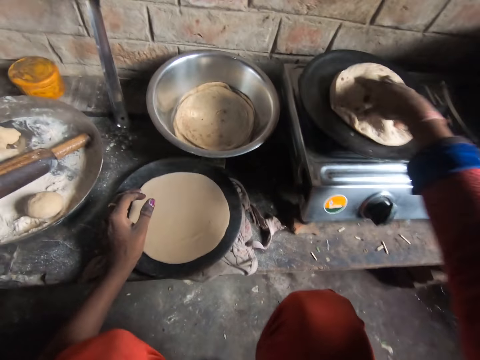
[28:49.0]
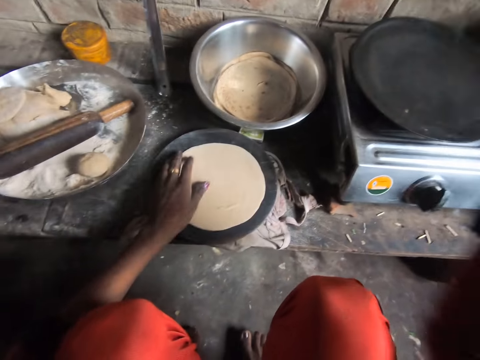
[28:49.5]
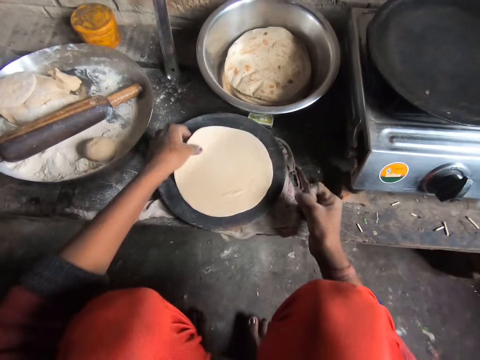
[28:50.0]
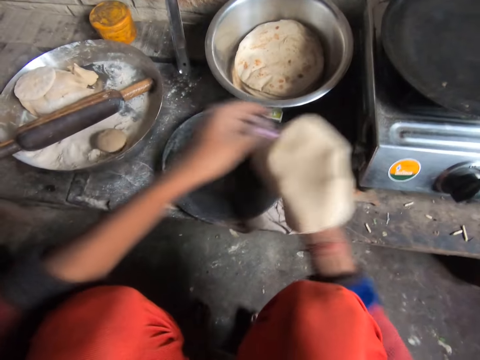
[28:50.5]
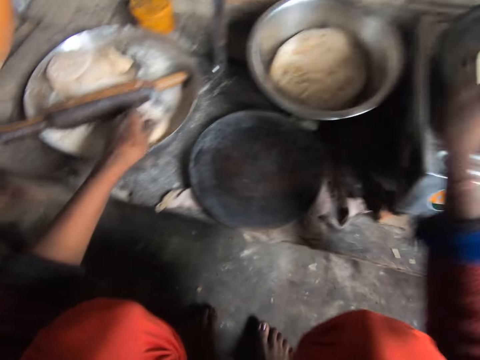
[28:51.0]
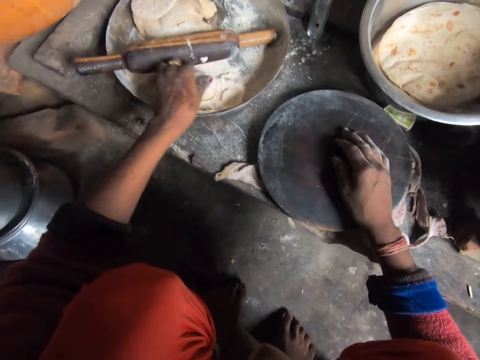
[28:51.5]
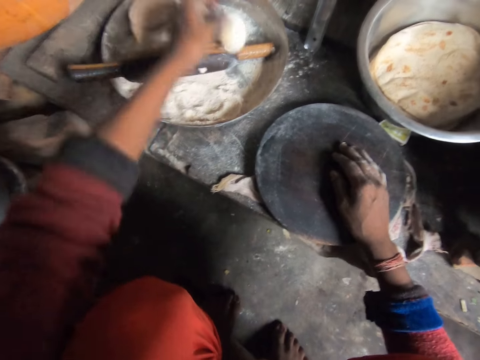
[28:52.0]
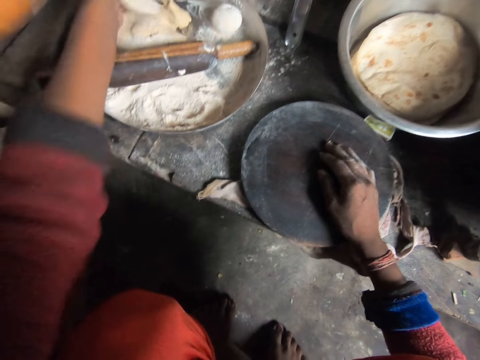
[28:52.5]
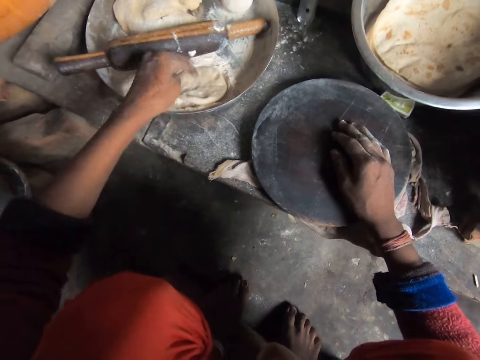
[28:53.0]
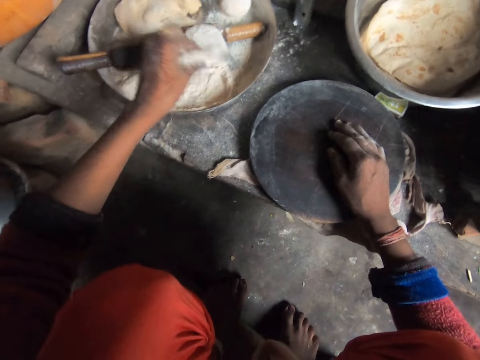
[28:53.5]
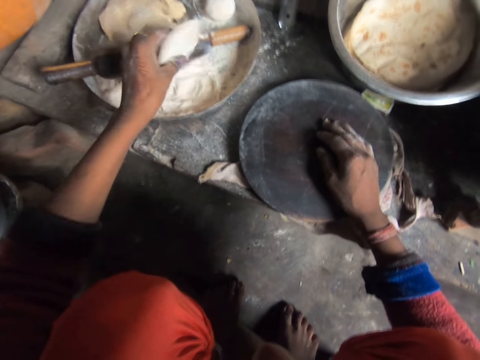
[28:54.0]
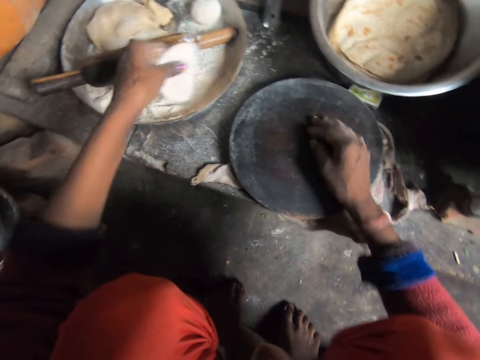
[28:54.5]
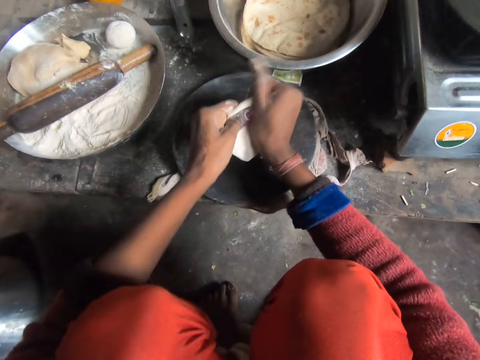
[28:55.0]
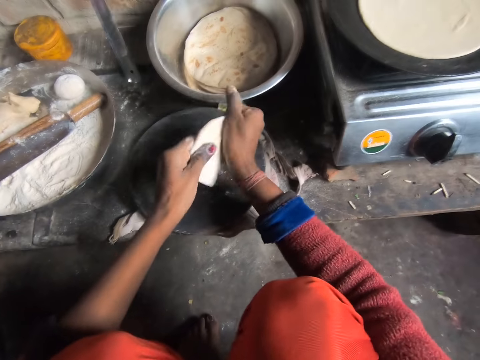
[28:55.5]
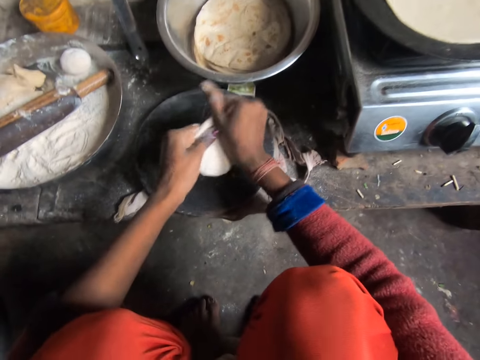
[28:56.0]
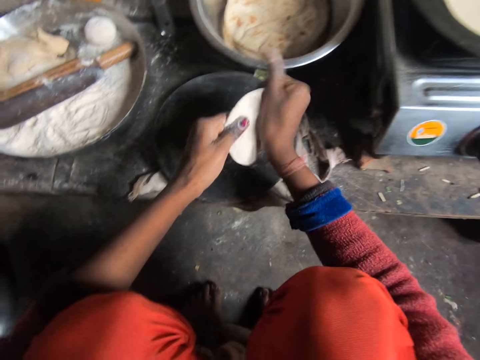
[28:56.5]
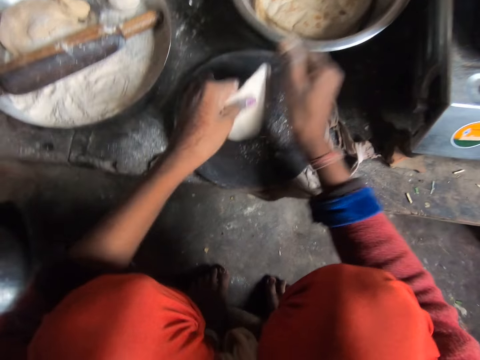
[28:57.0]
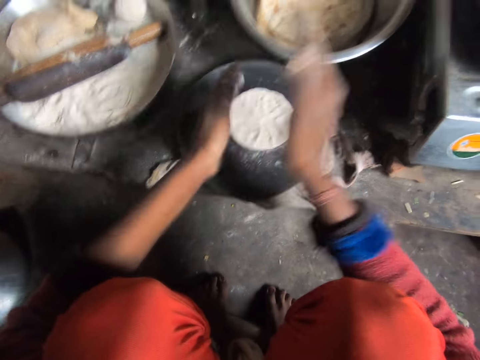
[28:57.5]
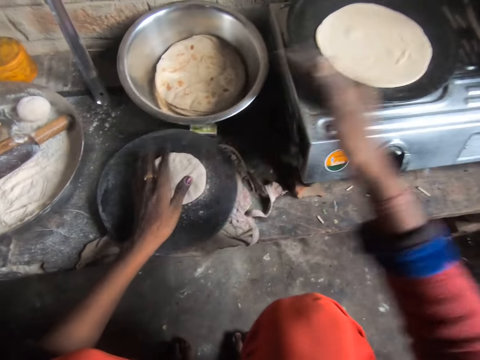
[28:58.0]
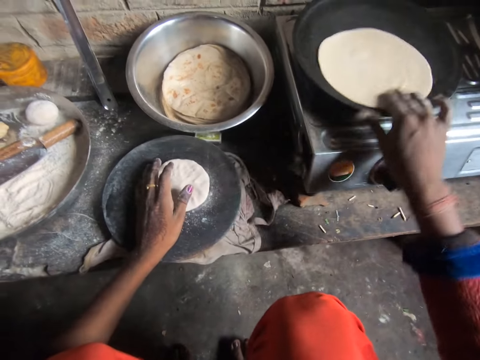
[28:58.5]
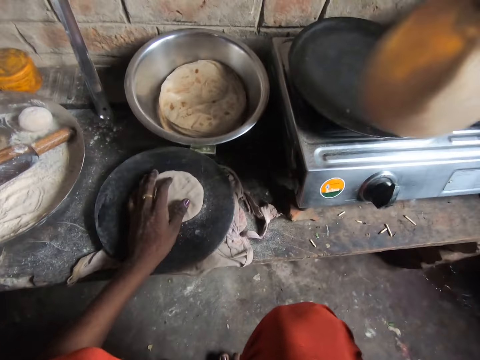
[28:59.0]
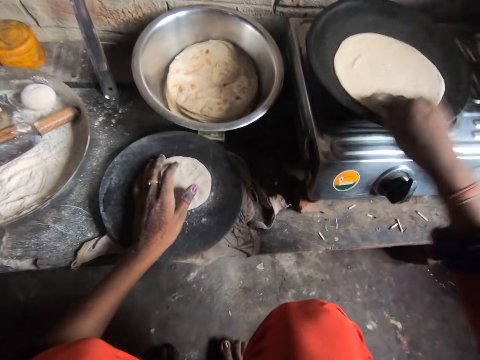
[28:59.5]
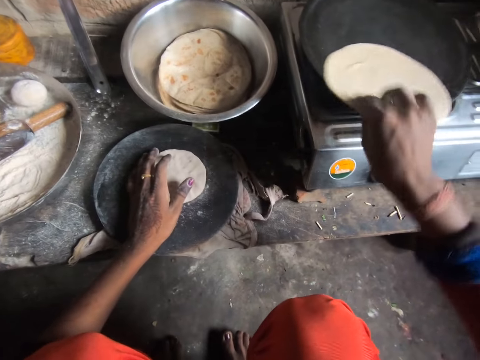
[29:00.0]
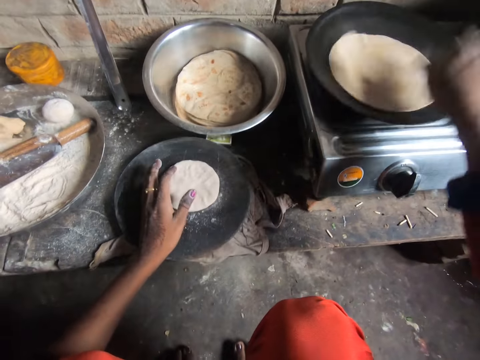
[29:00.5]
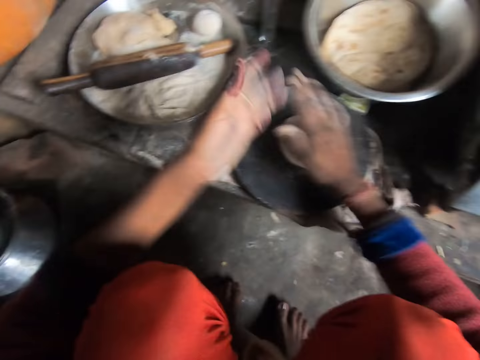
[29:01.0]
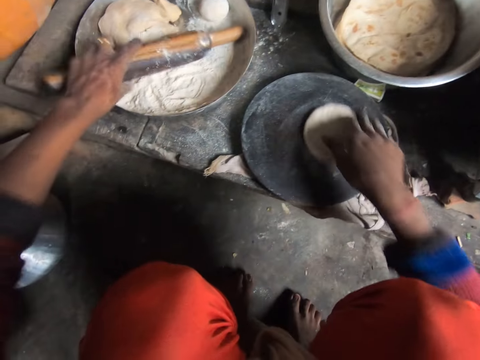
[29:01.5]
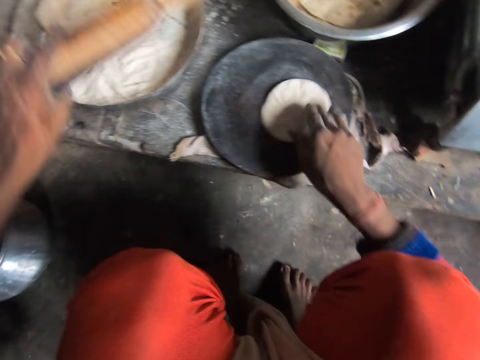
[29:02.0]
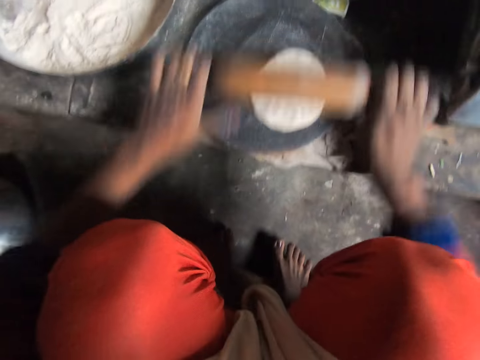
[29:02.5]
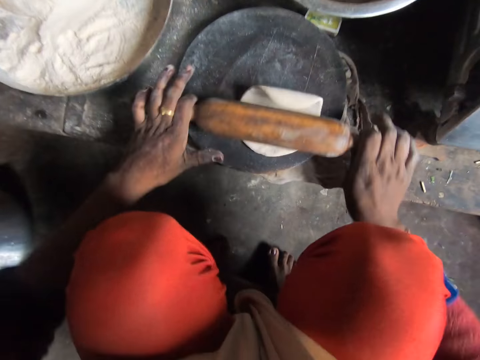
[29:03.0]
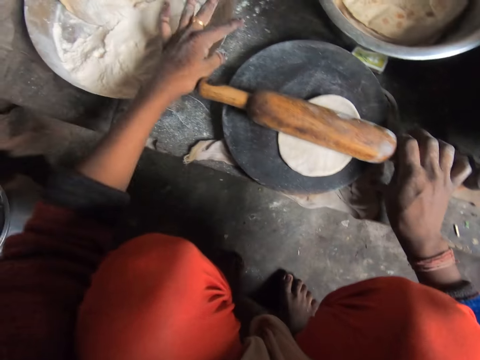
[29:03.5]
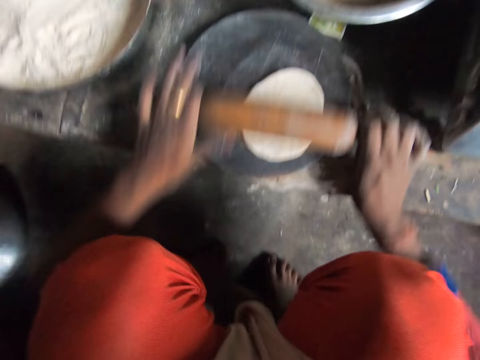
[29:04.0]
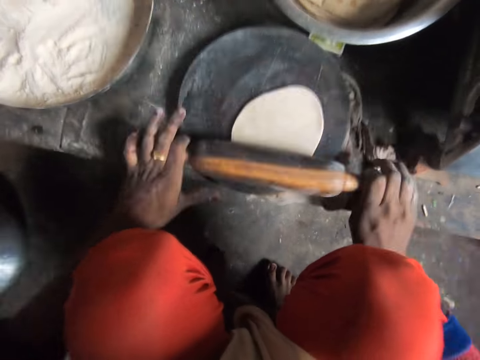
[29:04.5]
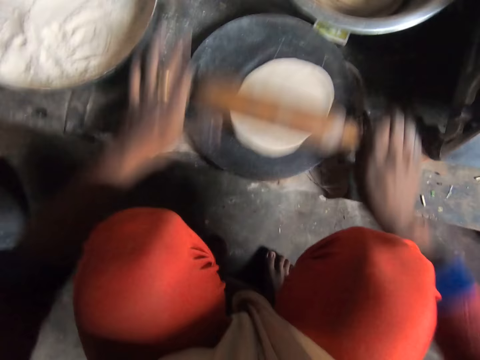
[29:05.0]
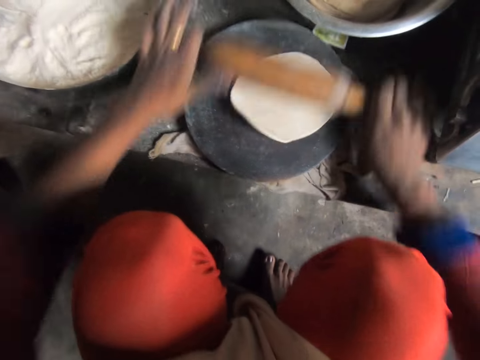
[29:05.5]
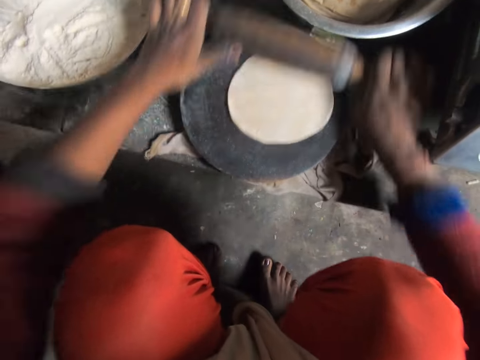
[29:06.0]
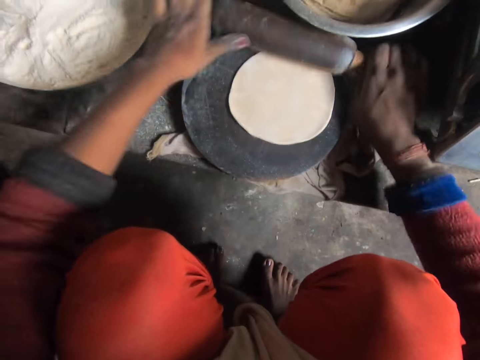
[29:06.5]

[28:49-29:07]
The camera wearer removes the flat breads on the flat pan. She puts the flat breads in the cooking pot. She removes a rolled dough on the rolling board or wood and places the rolled dough on the flat pan. She picks up the dough from the tray, drops the dough in the tray, and picks up the dough from the tray. She puts flour on the dough. She flattens the dough with her hands. She places the flat dough on the rolling board. She dusts her hands. She flips the dough on the pan. She dusts her hands. She rubs the dough on the wood. She picks up the rolling pin from the tray. She flattens the dough with the rolling pin. She moves the tray. She flattens the dough with the rolling pin.

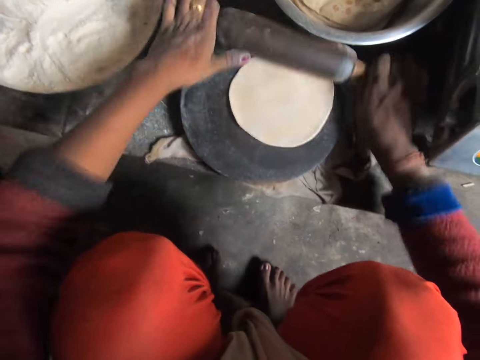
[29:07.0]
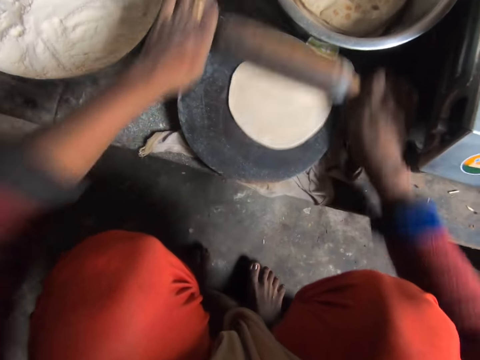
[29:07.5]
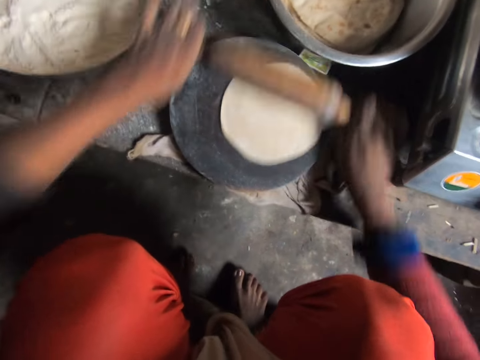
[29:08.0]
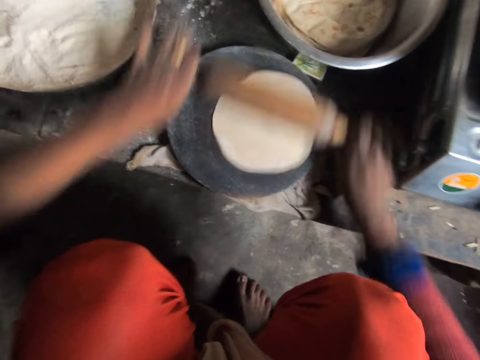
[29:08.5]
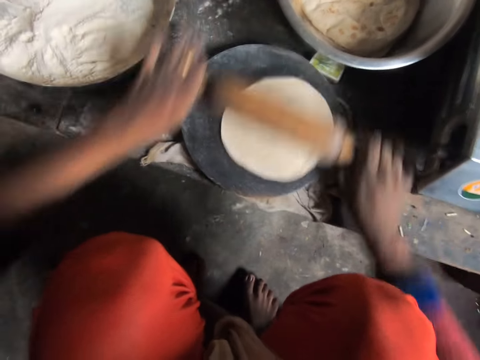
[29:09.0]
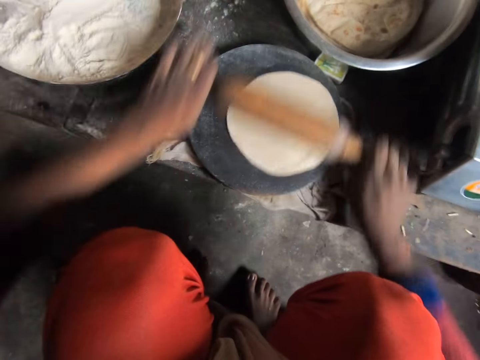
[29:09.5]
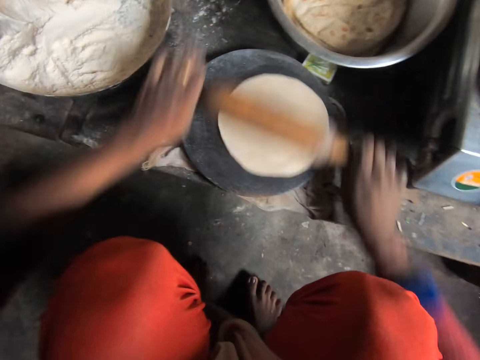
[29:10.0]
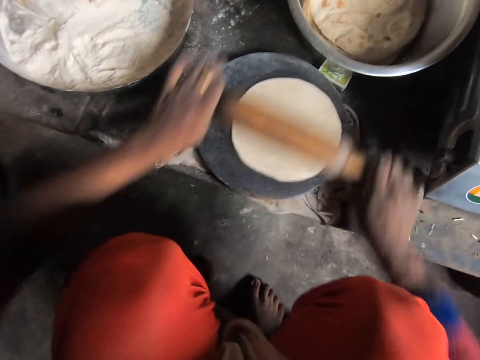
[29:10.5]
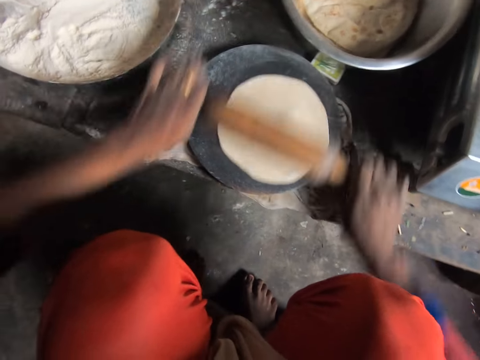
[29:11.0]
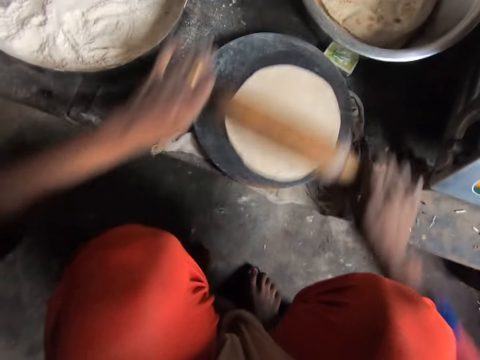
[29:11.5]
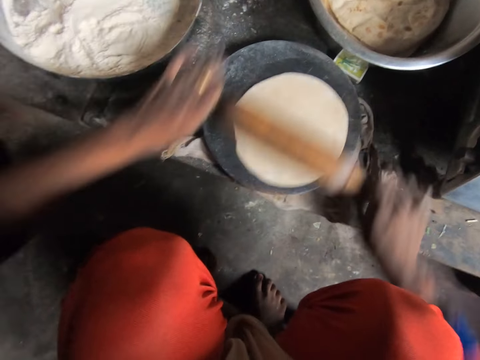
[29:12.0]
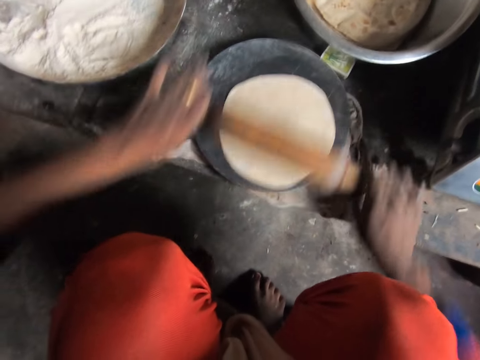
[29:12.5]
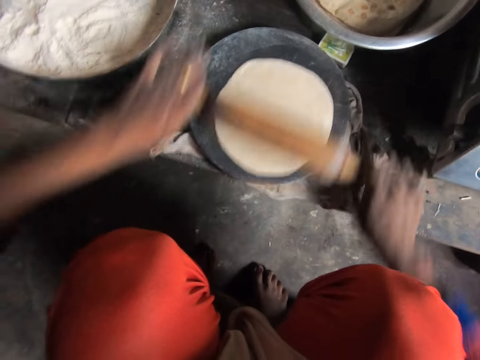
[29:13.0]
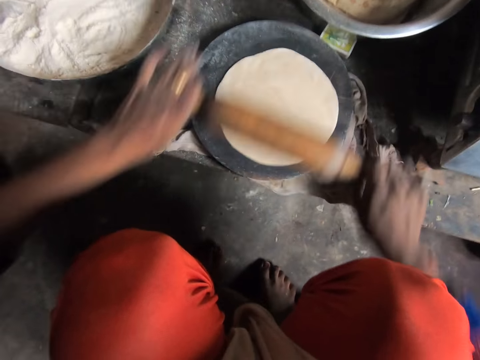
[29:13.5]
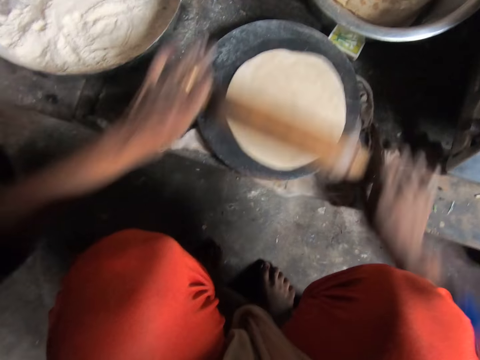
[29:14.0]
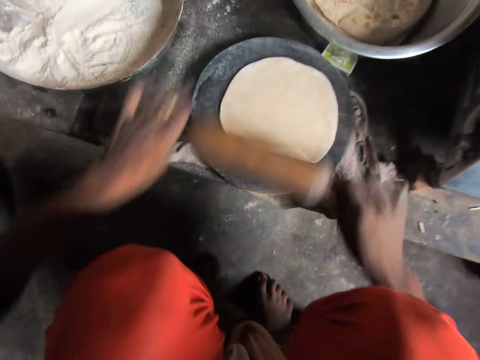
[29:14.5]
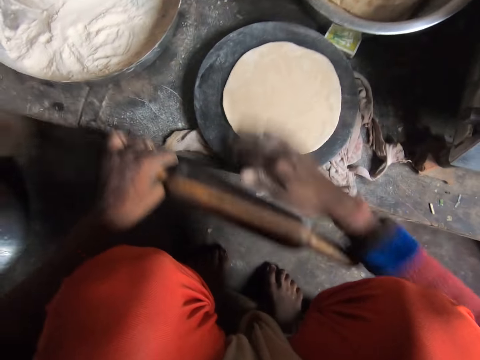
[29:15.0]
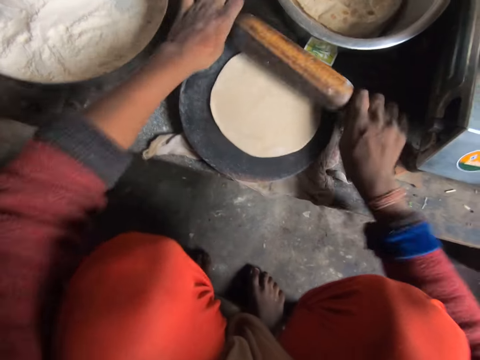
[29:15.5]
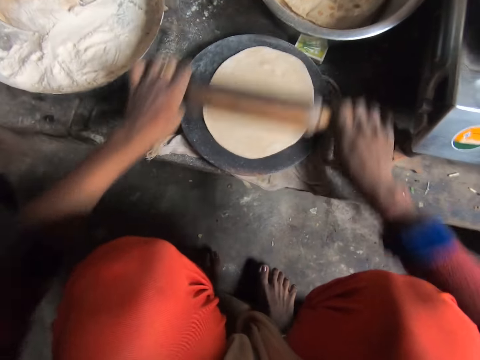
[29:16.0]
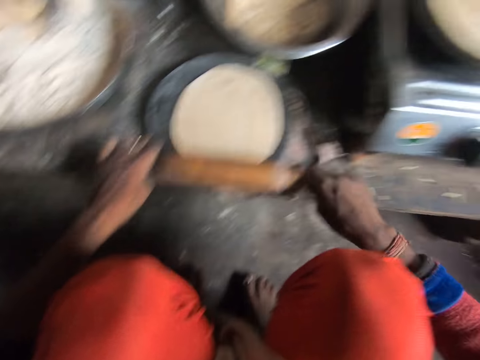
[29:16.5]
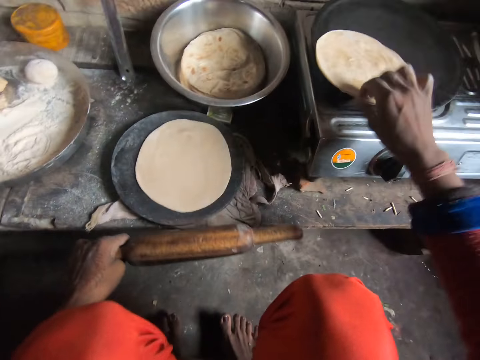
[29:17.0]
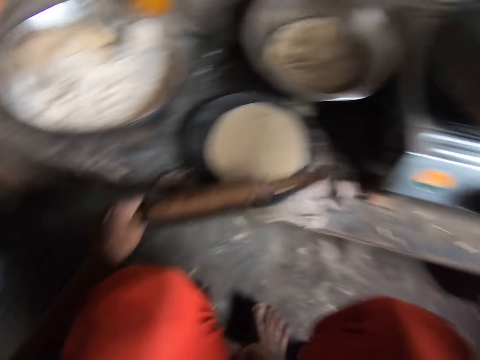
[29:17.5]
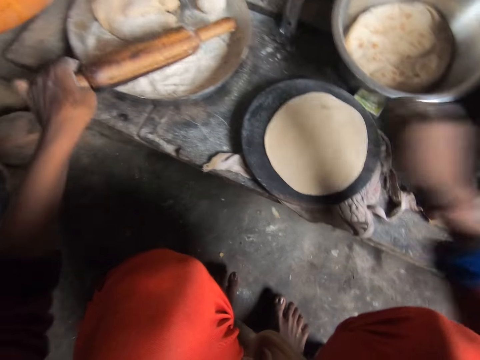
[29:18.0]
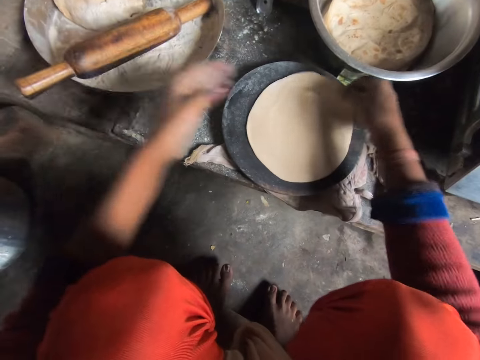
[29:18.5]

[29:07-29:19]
The camera wearer rubs the dough. They flatten the dough with the rolling pin. They flip the dough on the pan. They drop the rolling pin in the tray.
